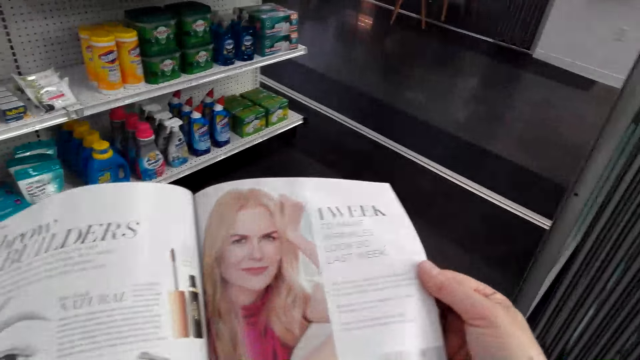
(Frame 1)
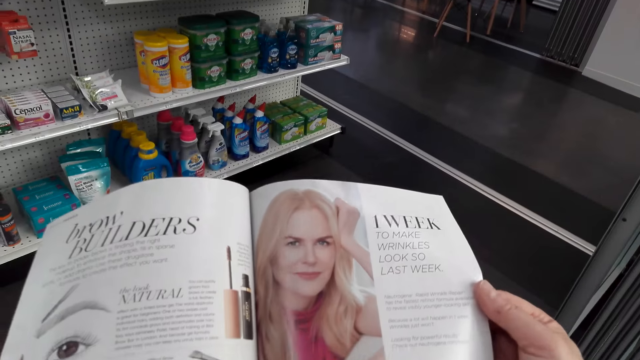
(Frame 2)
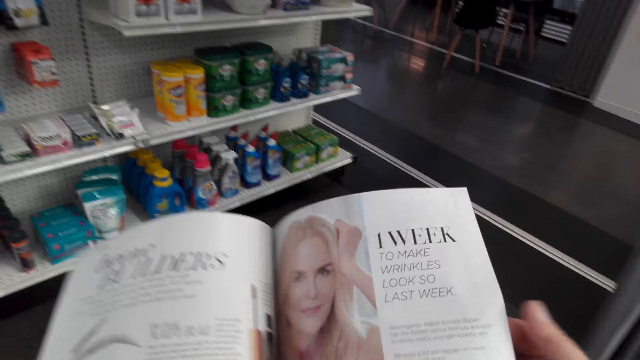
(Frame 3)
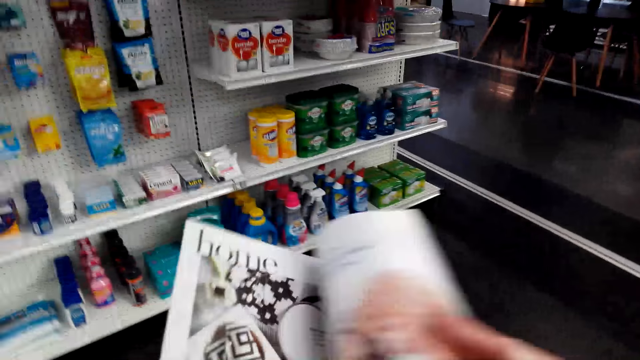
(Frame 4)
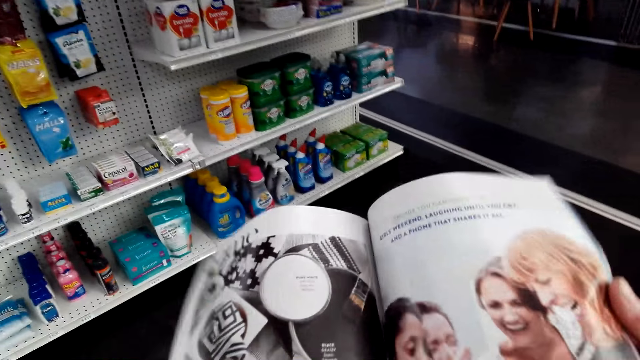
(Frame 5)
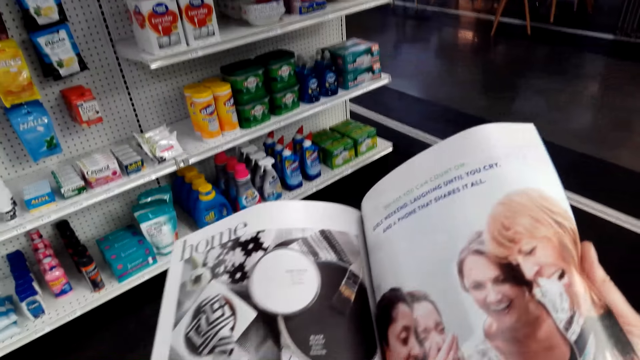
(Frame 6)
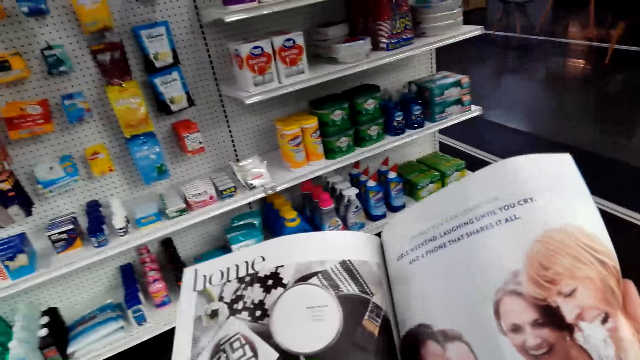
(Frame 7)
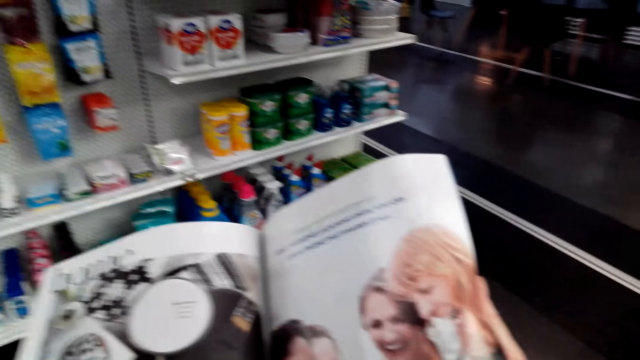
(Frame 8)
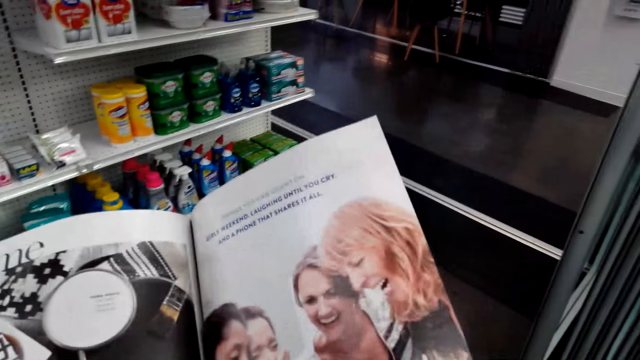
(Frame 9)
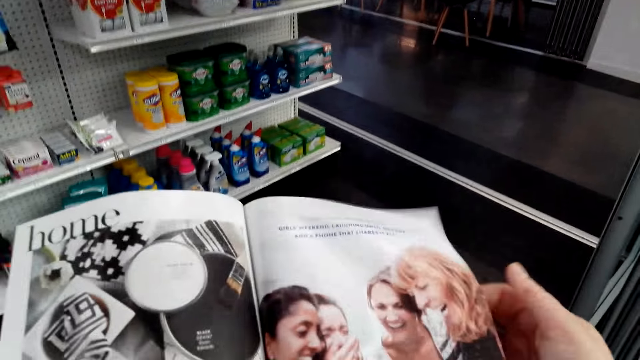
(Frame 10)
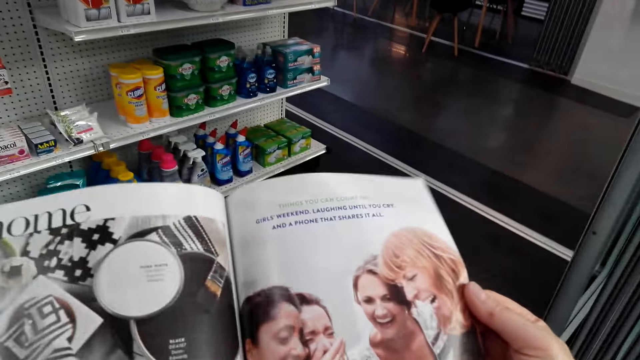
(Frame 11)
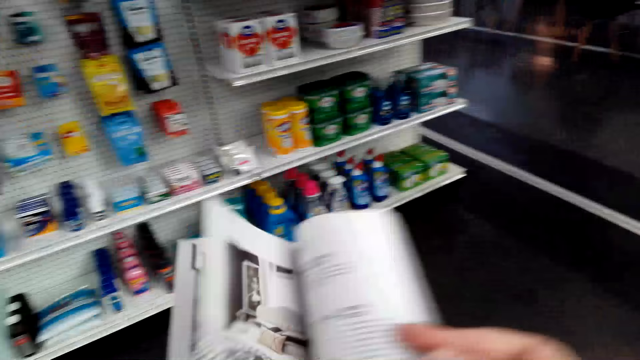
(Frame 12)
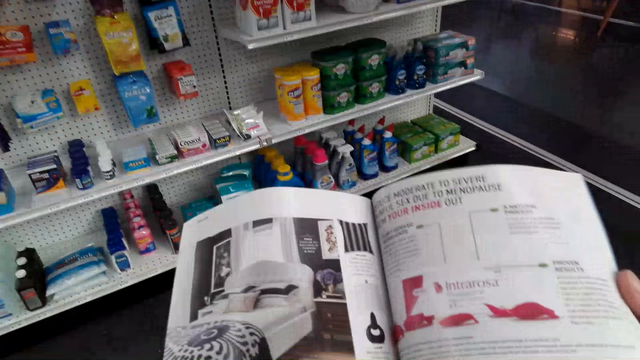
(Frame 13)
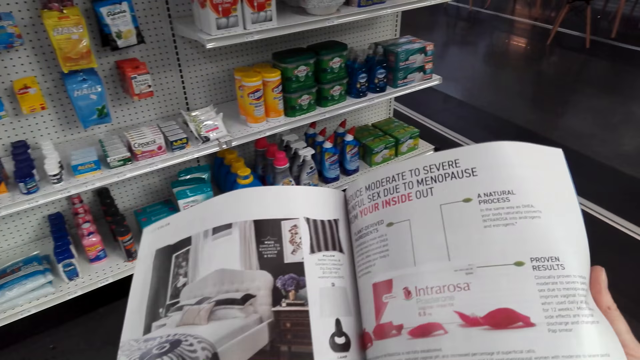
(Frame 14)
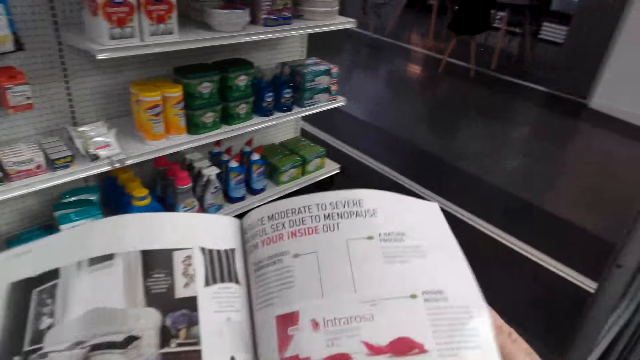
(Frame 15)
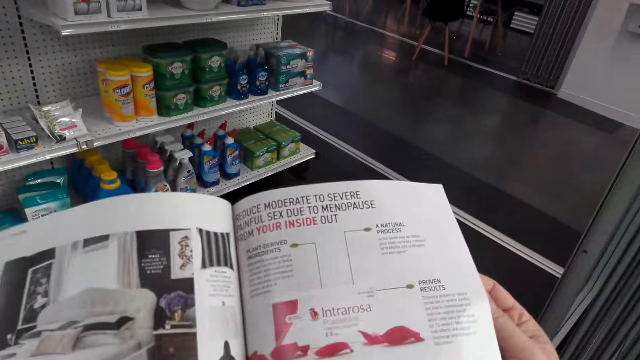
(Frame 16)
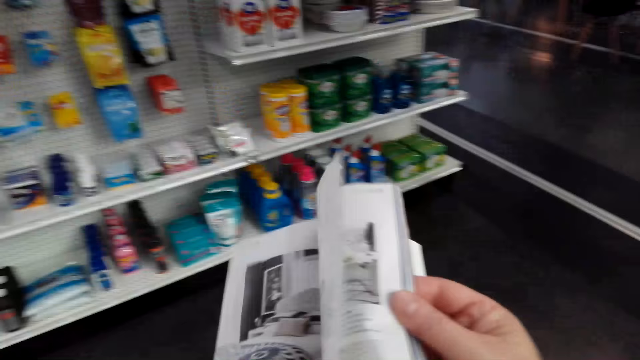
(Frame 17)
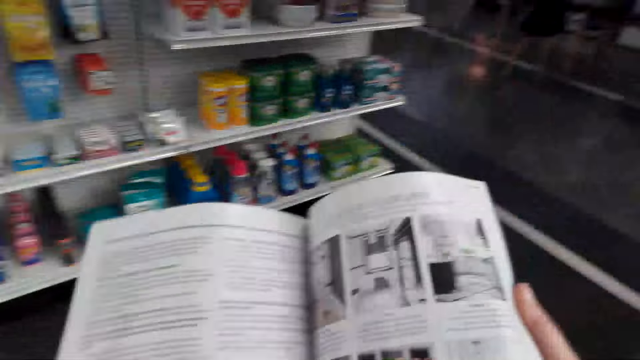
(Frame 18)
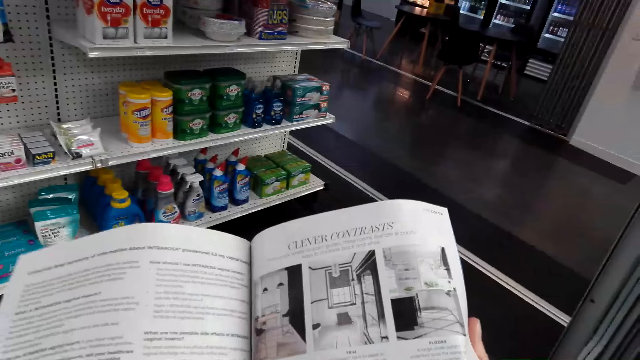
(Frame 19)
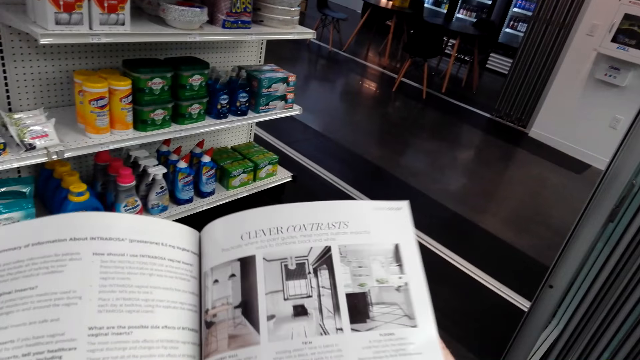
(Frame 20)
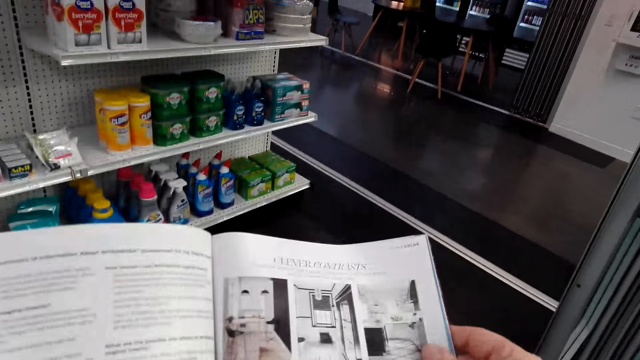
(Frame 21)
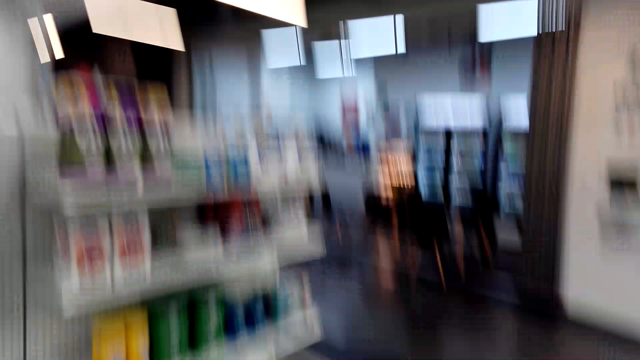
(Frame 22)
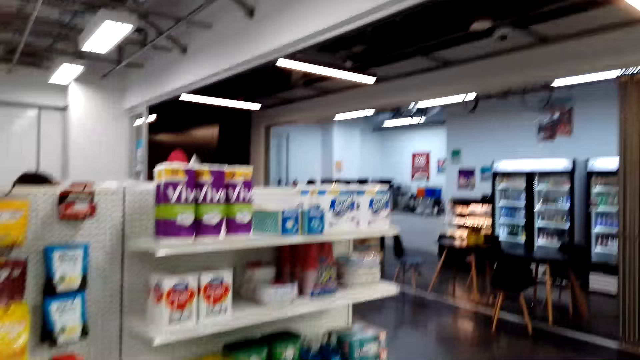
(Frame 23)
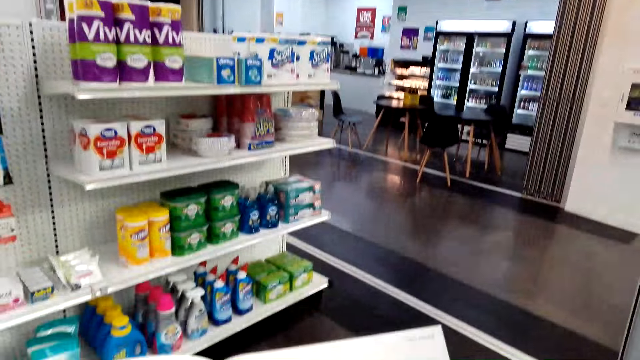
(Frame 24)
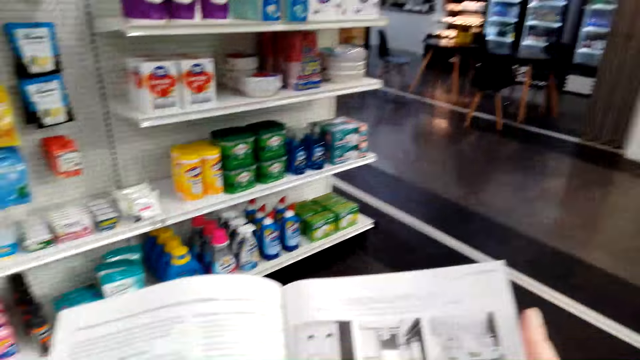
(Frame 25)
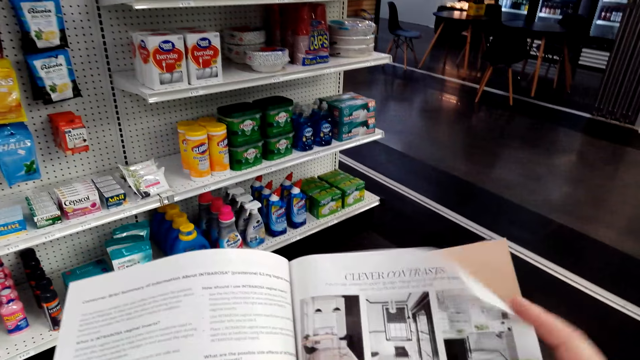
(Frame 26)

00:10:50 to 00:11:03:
The camera wearer flips the magazine to the next page. They read the magazine. They flip the magazine to the next page. They read the magazine. They flip the magazine. They read the magazine. They look around.

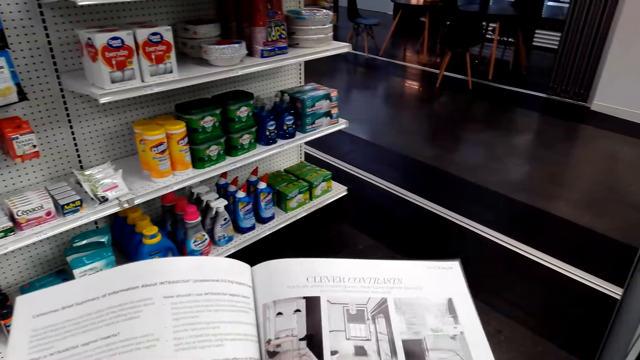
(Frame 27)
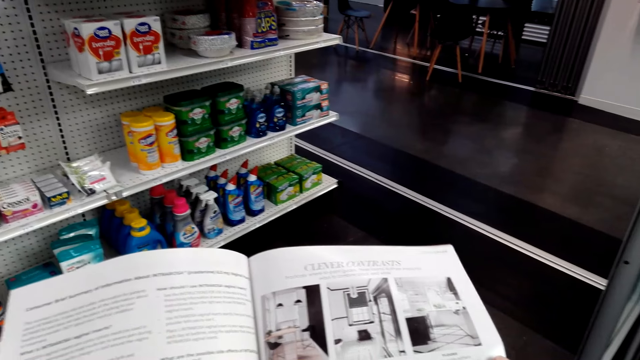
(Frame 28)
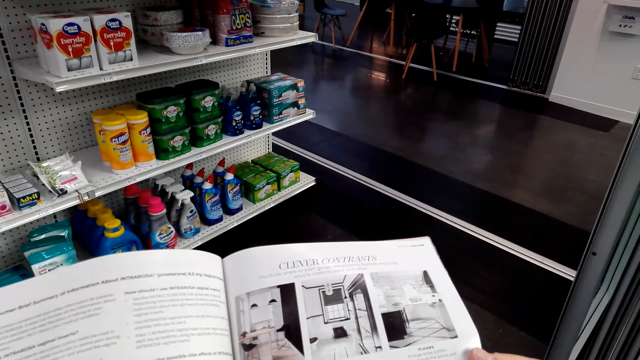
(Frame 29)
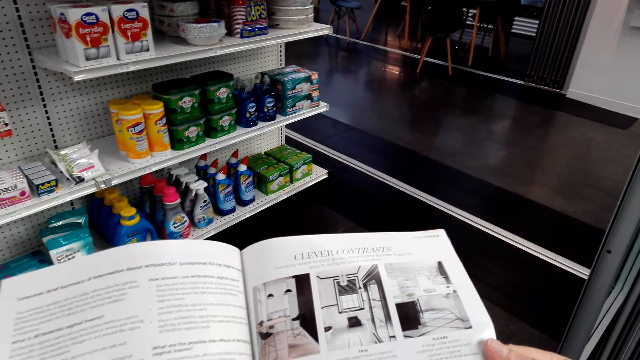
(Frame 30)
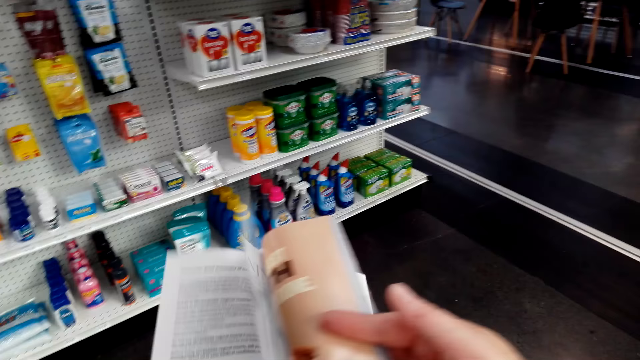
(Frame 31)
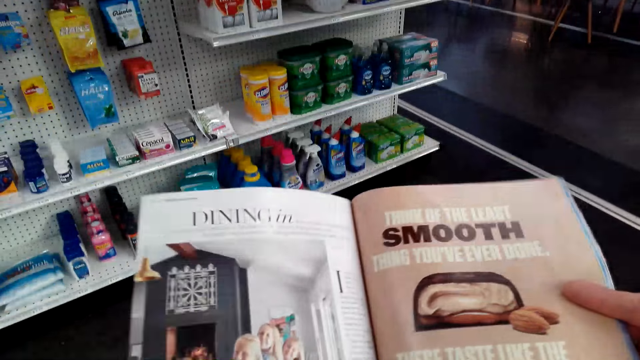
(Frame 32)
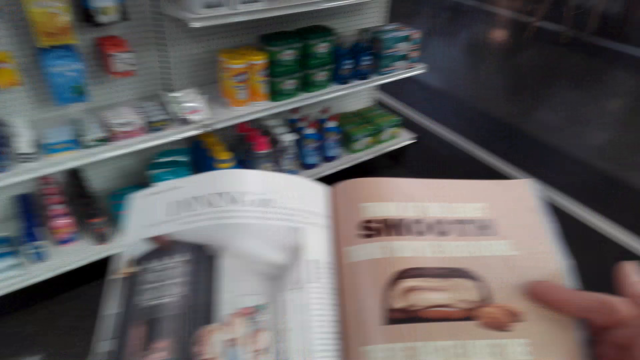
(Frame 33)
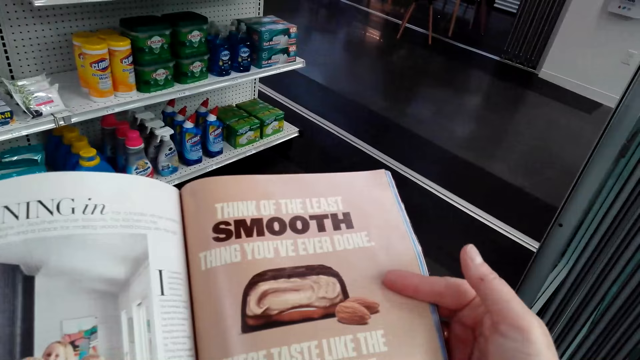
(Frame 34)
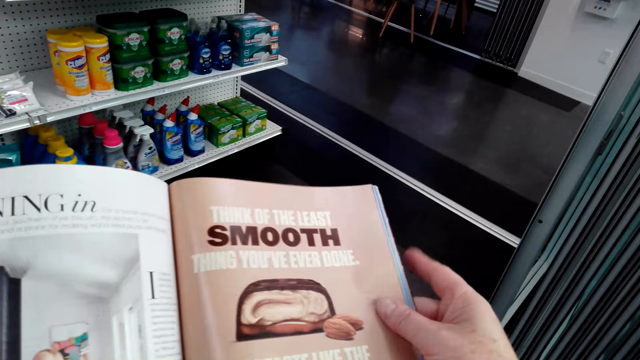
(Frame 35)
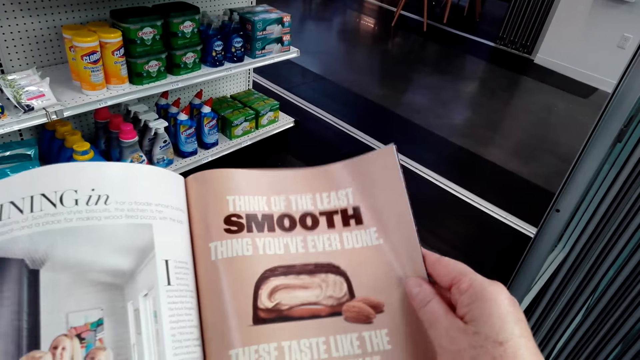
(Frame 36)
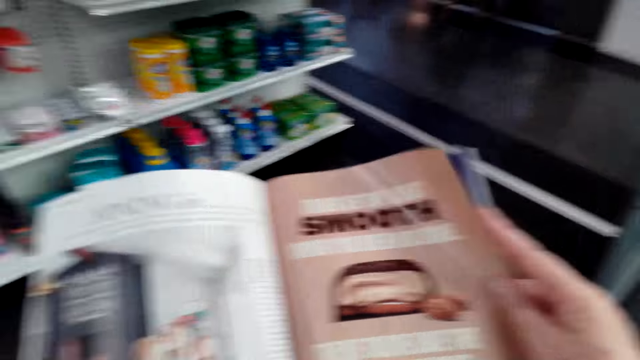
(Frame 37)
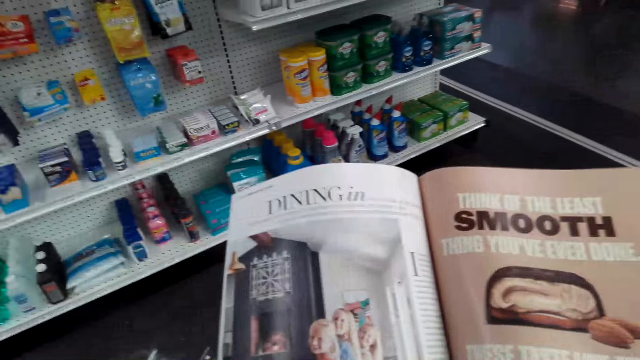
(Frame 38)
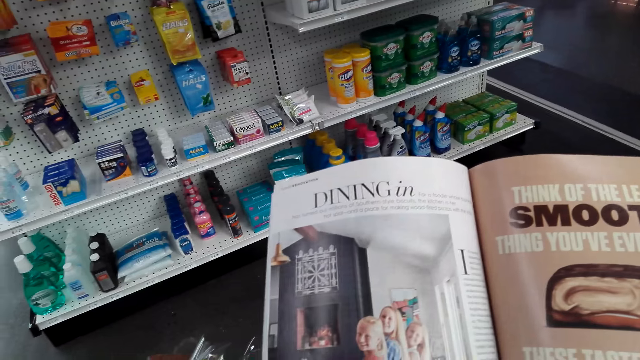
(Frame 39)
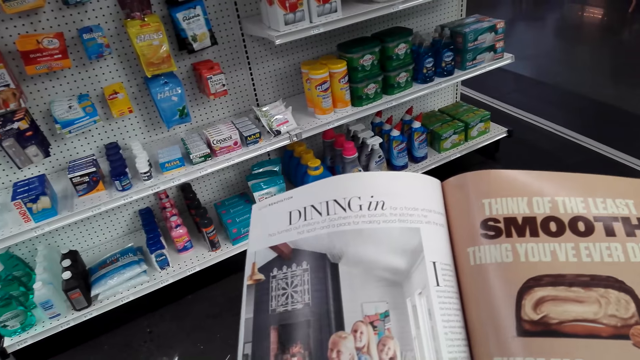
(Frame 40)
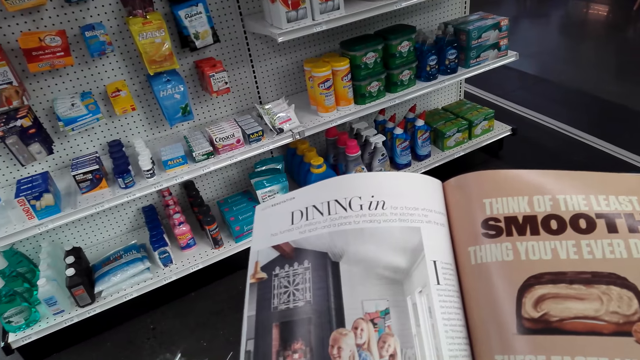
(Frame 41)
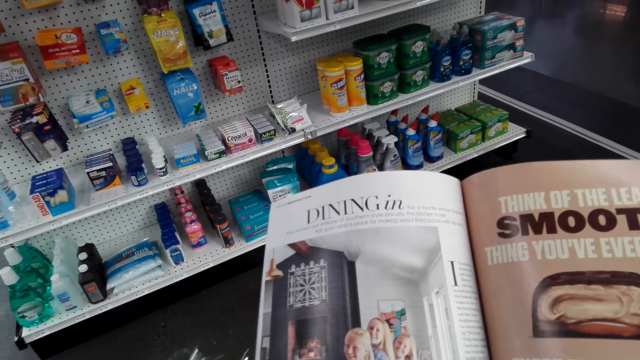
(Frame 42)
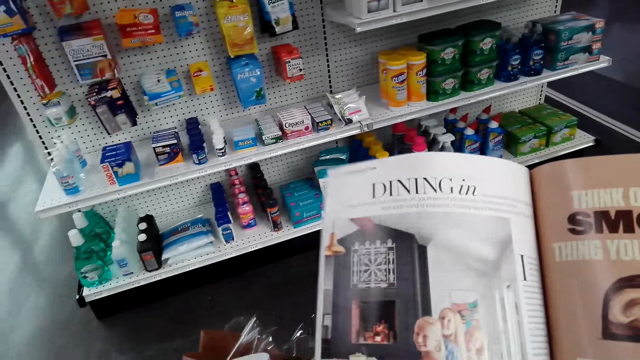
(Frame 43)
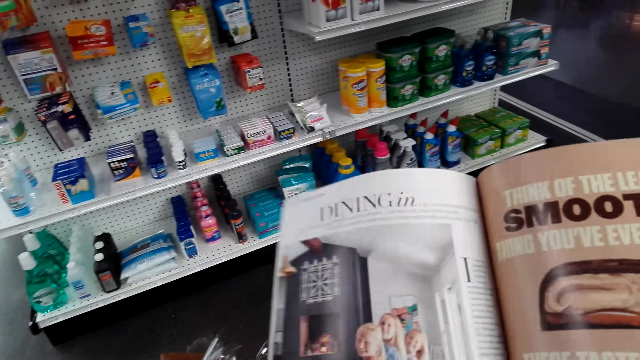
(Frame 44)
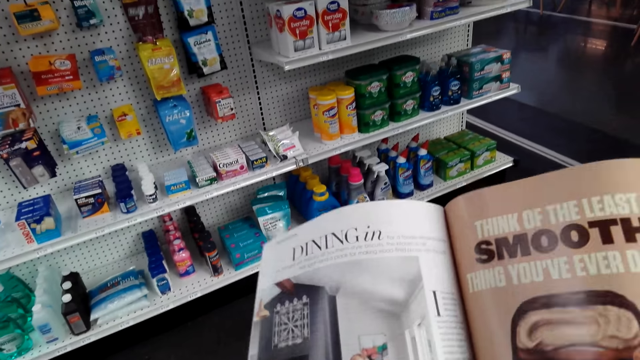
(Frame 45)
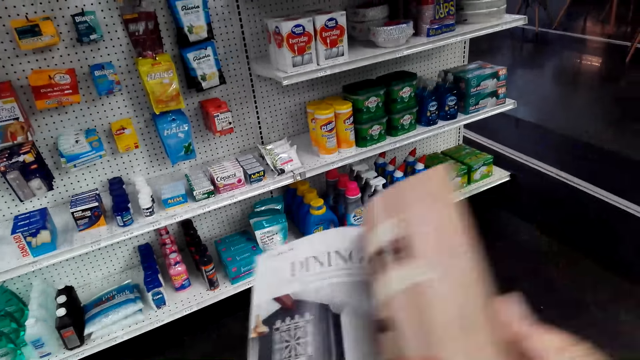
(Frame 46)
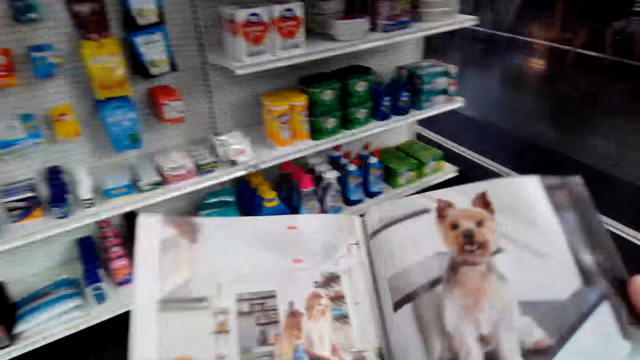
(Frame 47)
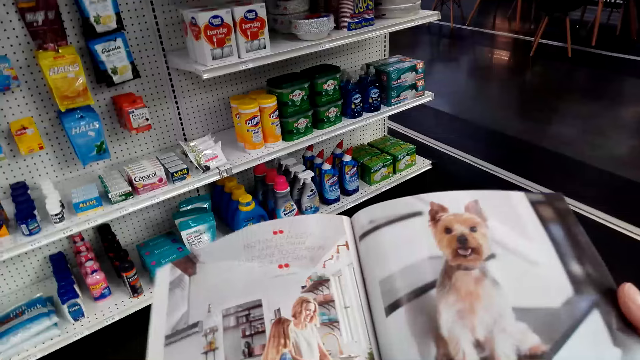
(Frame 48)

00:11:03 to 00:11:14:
The camera wearer looks at the magazine. They flip the magazine to the next page. They read the magazine. They flip the magazine to the next page. They read the magazine.
